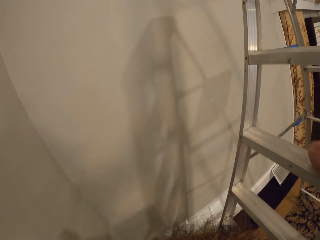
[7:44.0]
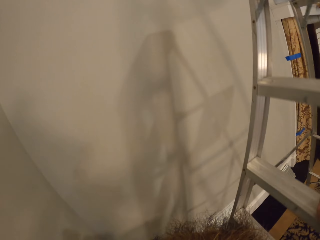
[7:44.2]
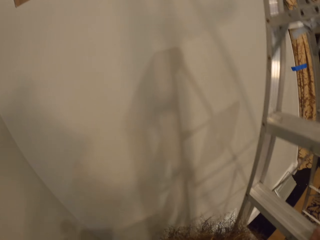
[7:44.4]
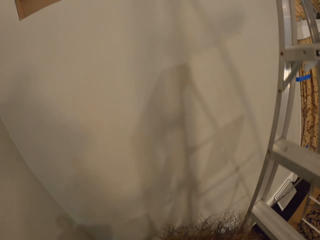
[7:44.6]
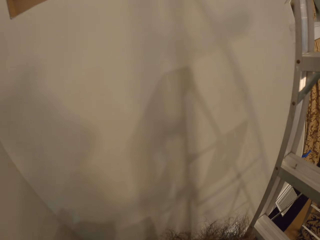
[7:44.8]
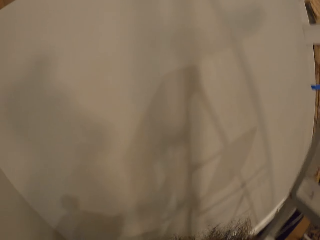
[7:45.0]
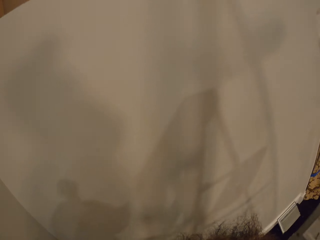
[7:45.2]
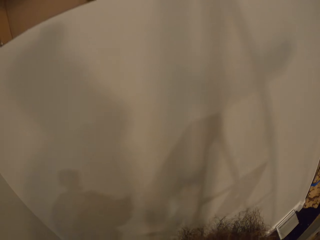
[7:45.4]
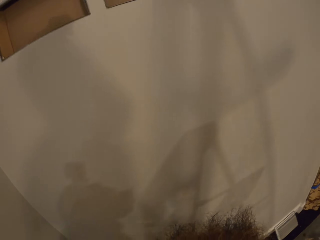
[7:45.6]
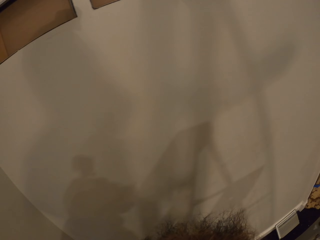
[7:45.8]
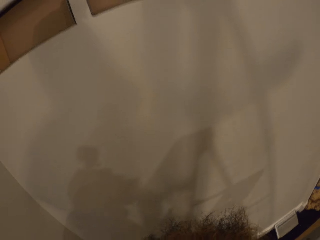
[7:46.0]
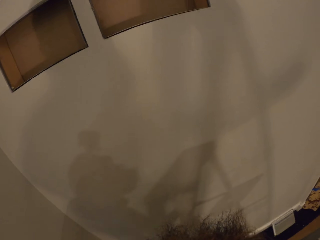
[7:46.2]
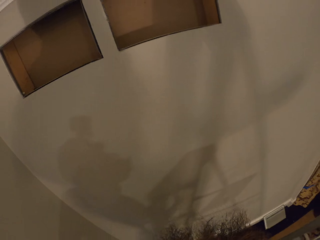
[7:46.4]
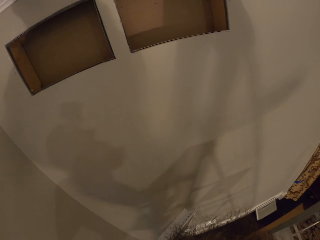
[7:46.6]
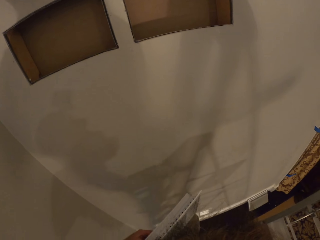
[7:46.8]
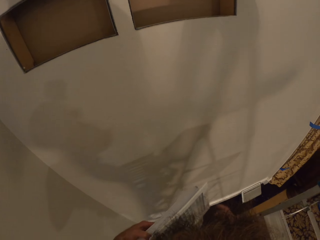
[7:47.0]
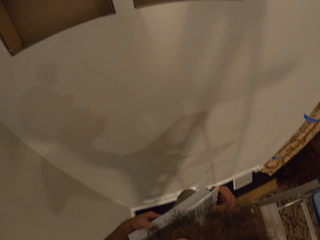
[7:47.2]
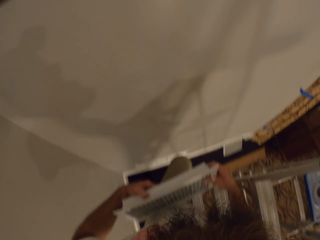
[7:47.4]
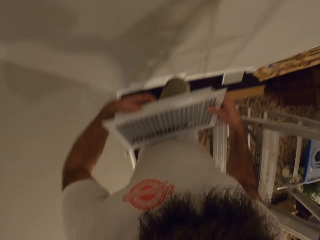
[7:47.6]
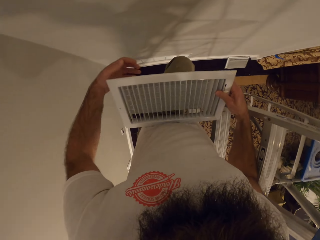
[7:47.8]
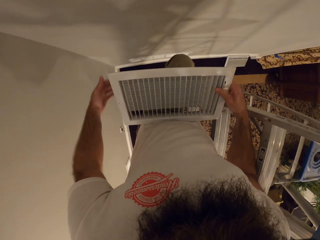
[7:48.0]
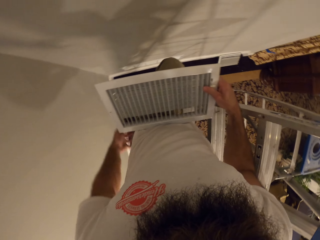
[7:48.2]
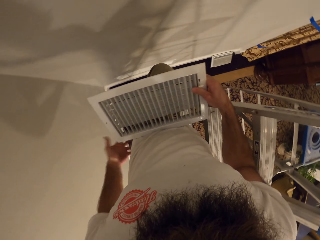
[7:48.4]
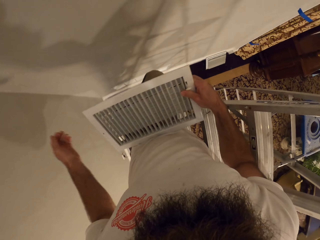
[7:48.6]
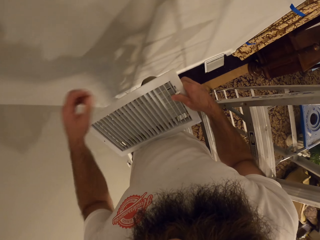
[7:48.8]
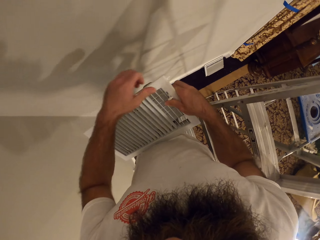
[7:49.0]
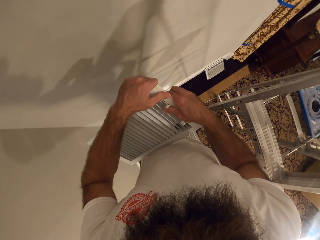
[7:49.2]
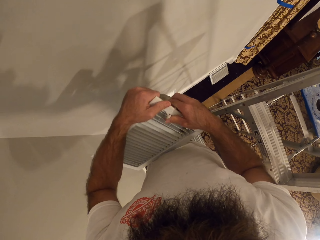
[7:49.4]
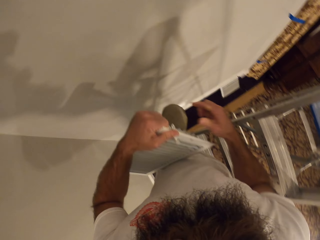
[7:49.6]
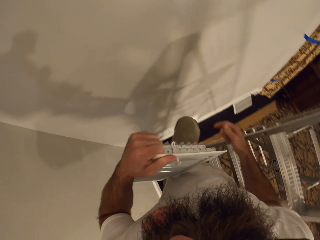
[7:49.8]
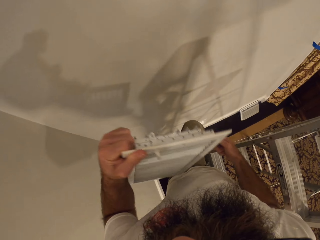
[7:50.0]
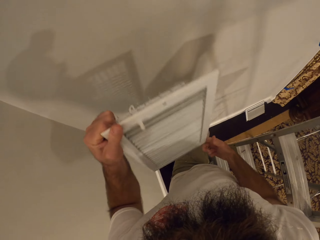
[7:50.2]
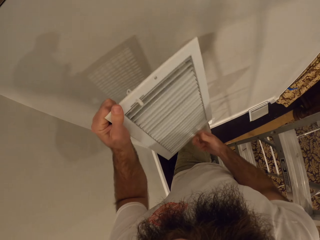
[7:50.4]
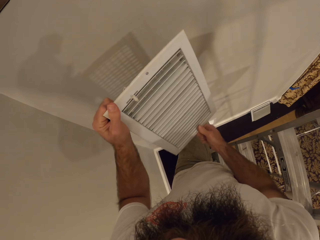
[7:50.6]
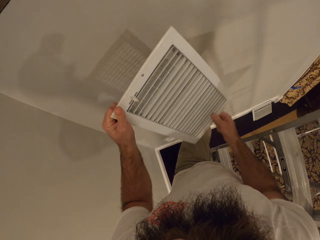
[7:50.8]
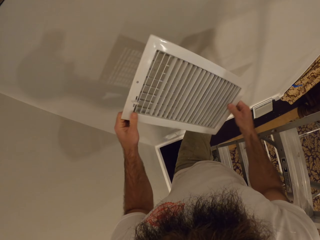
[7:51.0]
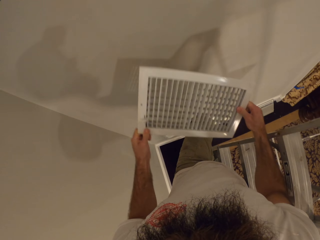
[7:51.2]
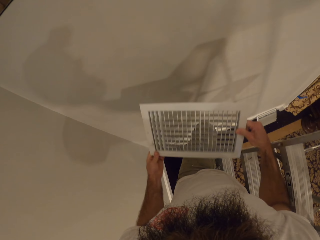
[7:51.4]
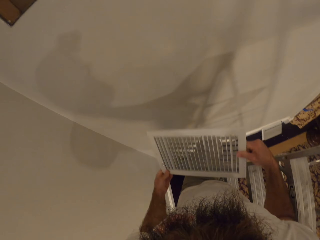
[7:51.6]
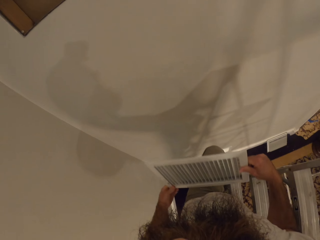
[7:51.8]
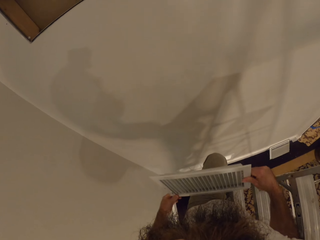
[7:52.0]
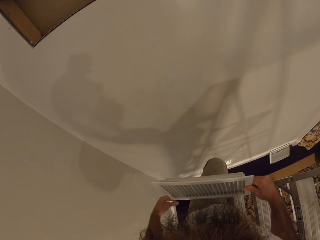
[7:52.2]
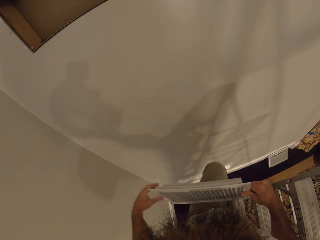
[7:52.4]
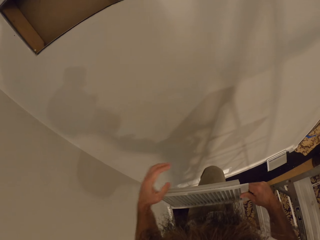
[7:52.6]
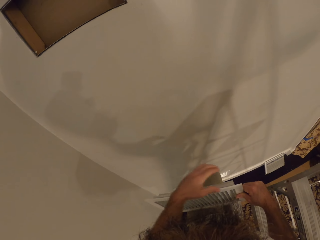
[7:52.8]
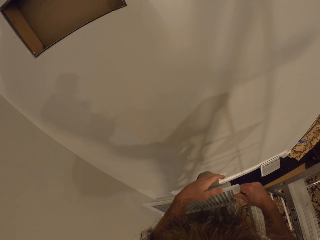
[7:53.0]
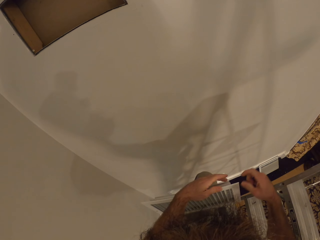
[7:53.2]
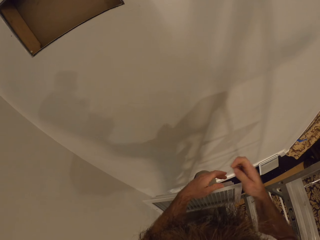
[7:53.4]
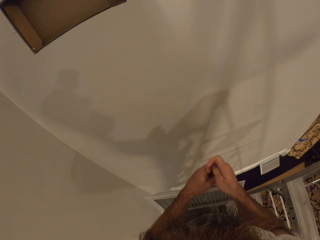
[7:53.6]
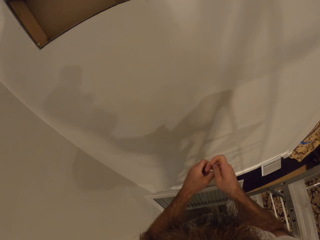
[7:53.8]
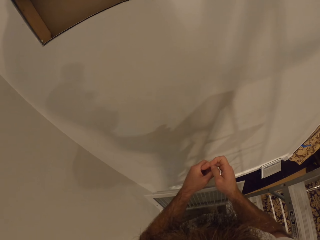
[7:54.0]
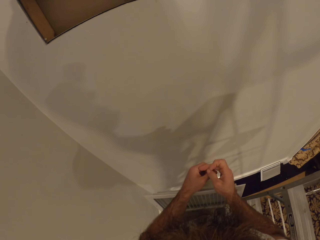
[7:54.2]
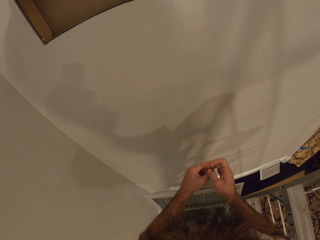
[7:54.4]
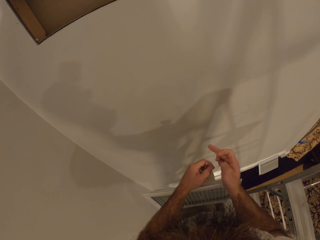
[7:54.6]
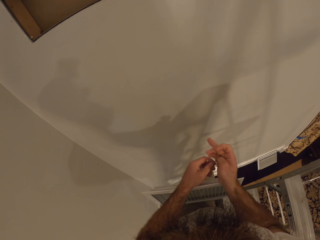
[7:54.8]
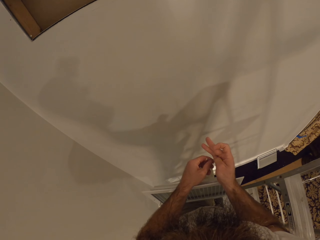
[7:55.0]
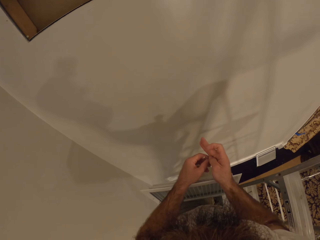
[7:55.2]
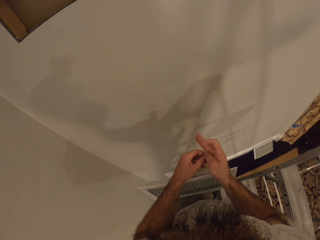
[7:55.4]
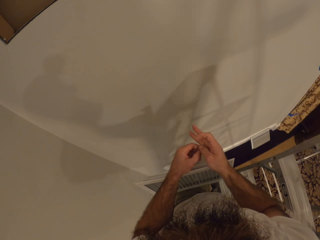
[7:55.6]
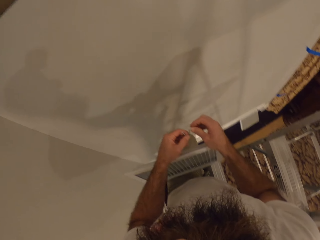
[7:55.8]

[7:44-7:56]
The camera wearer places his right hand on the ladder. He climbs up the ladder. He holds the air vent cover with both hands. He turns the air vent cover with both hands. He passes the screws from his right hand to his left hand.

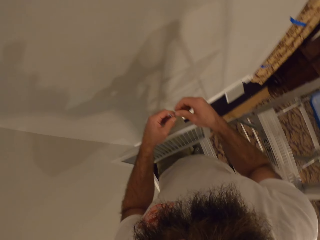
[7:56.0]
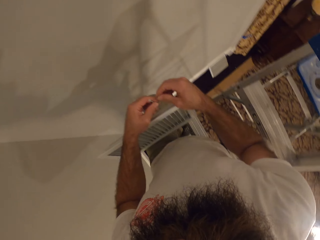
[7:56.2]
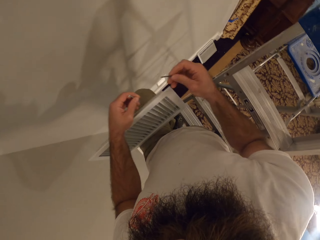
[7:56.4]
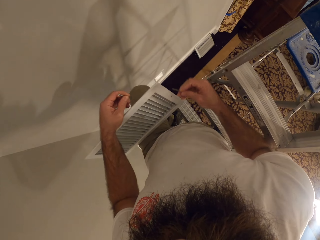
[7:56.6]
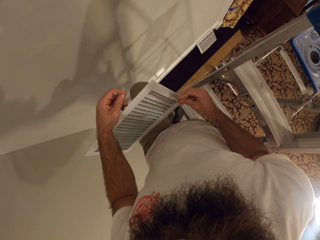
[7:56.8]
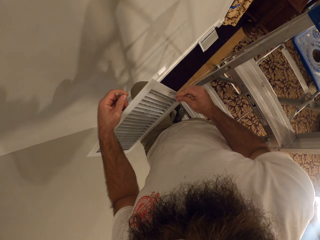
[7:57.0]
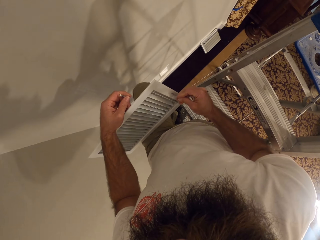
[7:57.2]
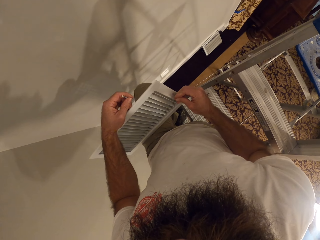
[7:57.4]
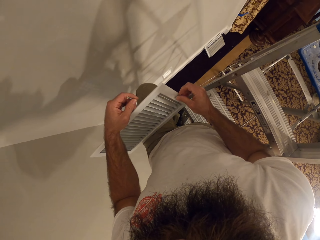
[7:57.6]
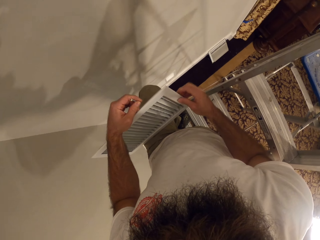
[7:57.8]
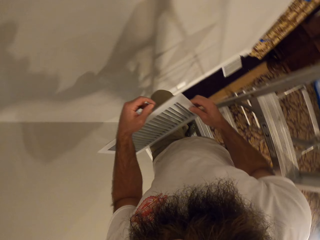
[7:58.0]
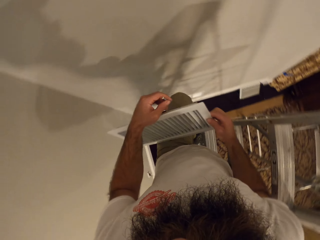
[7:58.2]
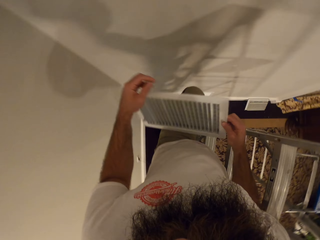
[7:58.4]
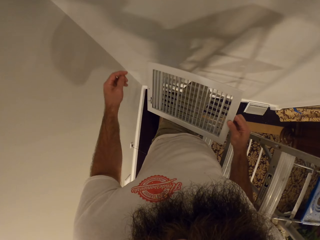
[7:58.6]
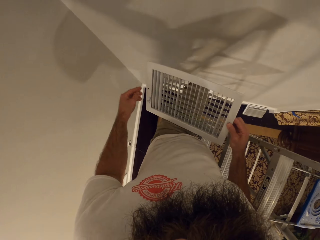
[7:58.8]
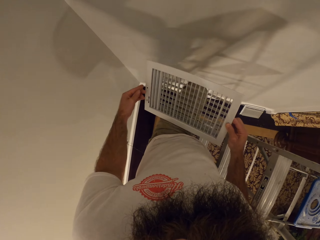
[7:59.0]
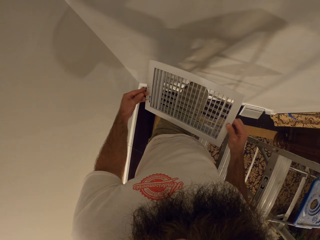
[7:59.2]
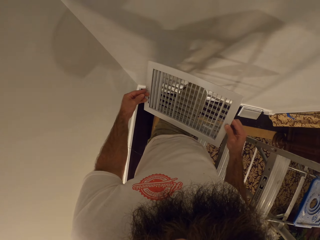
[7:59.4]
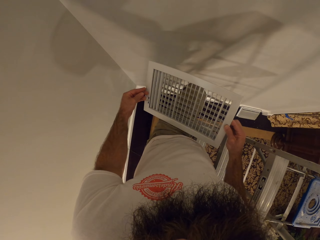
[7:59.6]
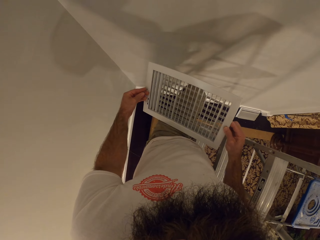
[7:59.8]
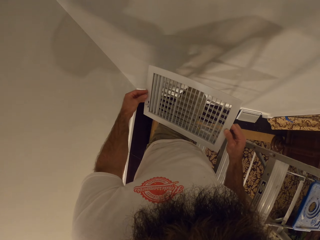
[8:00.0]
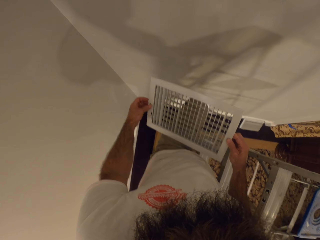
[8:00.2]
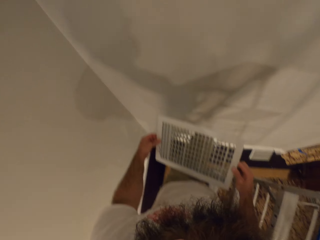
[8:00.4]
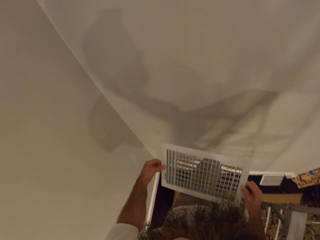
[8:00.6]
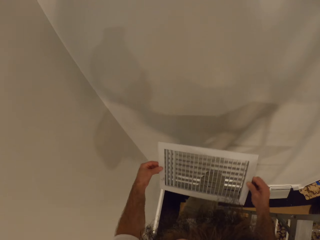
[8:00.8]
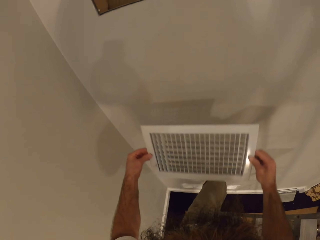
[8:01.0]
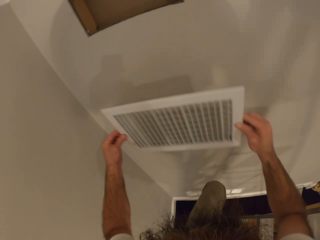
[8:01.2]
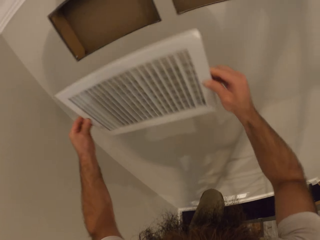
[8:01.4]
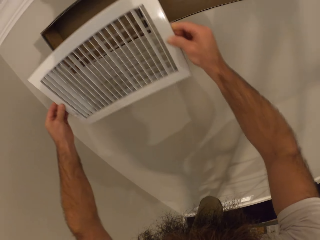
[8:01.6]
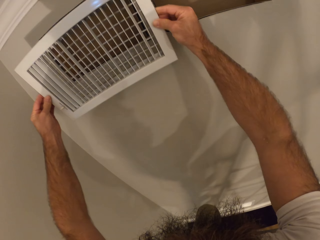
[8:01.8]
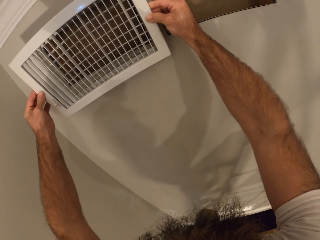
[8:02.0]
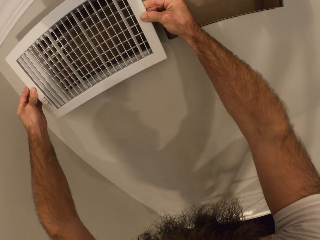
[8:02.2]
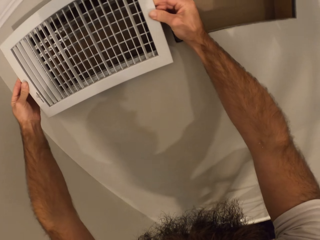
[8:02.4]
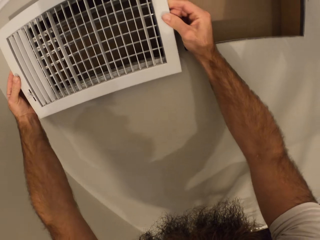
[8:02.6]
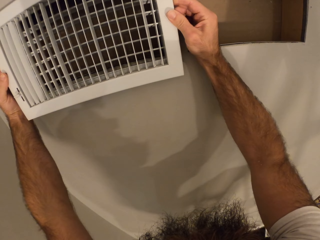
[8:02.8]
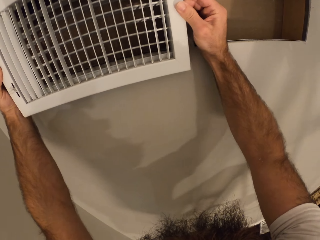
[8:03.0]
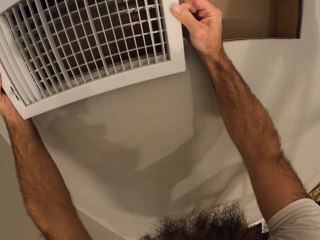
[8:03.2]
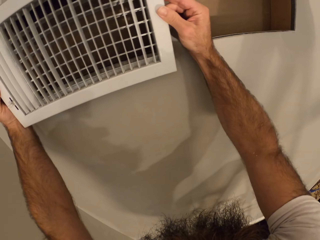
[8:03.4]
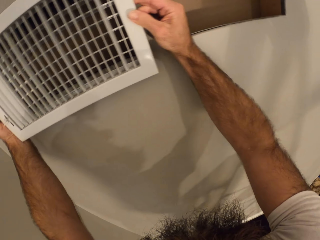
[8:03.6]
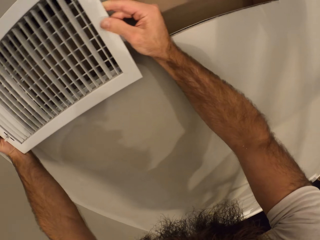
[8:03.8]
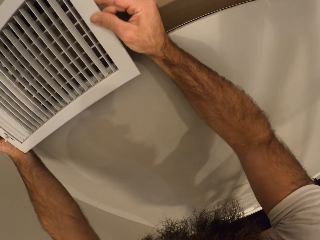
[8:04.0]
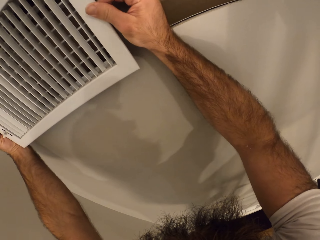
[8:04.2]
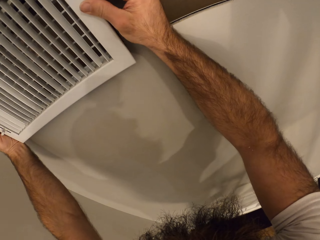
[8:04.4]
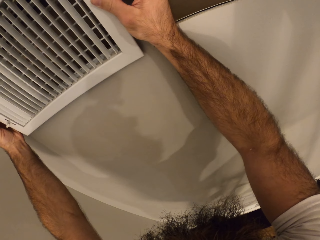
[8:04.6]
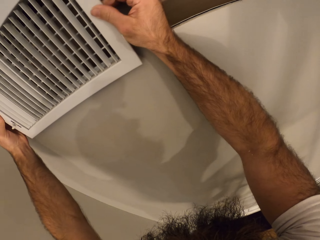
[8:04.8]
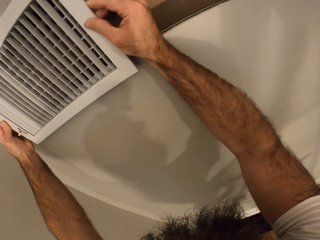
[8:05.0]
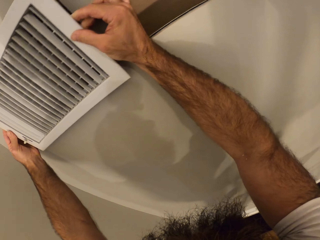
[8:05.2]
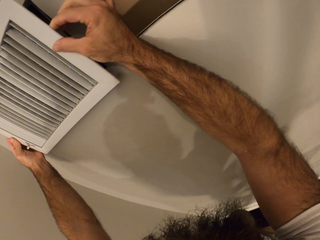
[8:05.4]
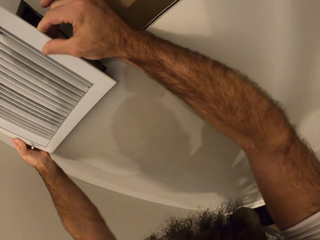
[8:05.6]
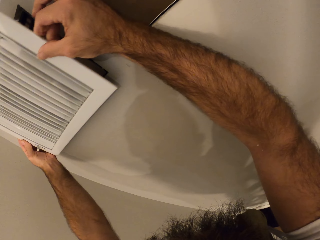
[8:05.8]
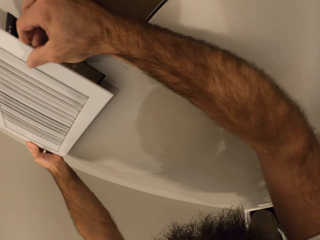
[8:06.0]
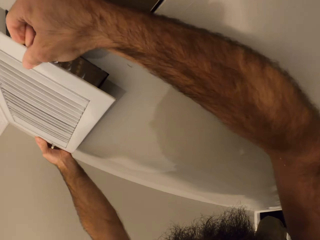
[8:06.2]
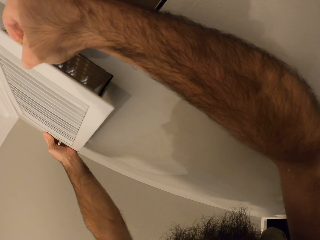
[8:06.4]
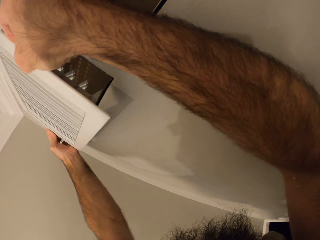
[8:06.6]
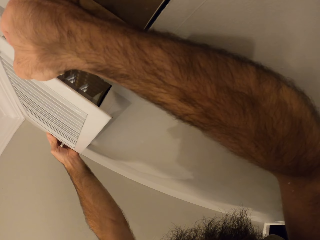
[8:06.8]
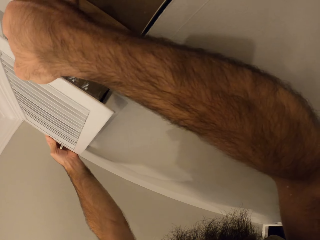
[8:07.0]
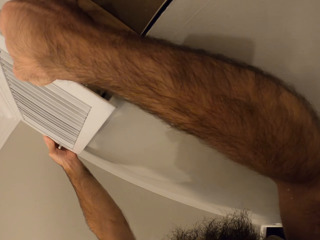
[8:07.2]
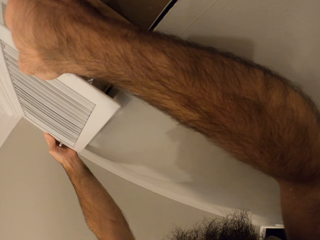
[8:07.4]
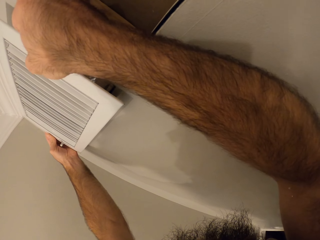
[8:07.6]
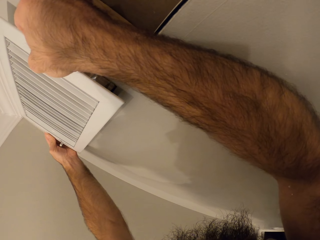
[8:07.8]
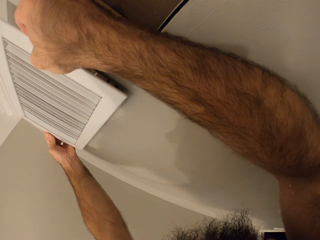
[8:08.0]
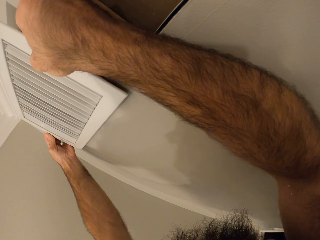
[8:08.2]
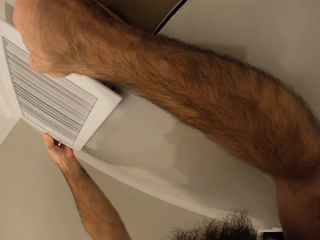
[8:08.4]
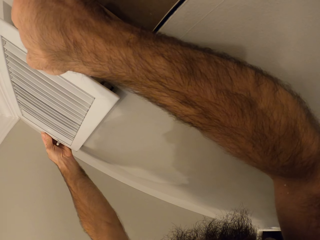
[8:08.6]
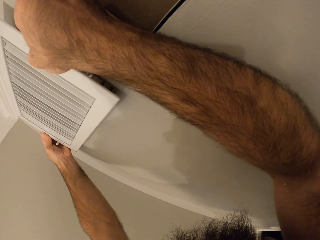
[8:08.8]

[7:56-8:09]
The camera wearer picks a screw from his left hand with his right hand. He inserts the screw into a hole in the air vent cover or ventilator with his right hand. He inserts the screw into a hole in the air vent cover with his left hand. He lifts up the ventilator. He fixes the air vent cover on an air vent on the wall with both hands.
